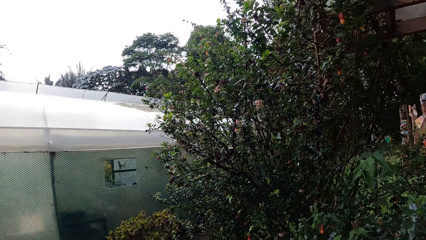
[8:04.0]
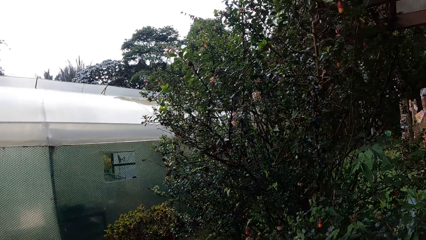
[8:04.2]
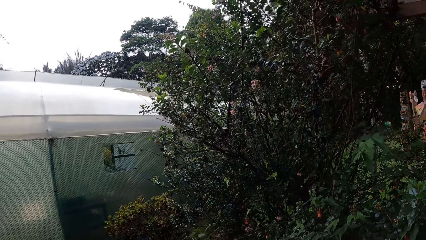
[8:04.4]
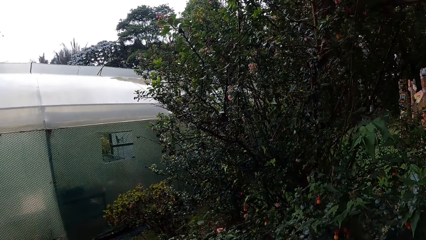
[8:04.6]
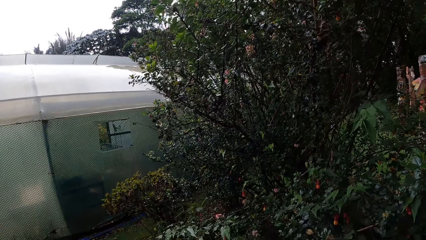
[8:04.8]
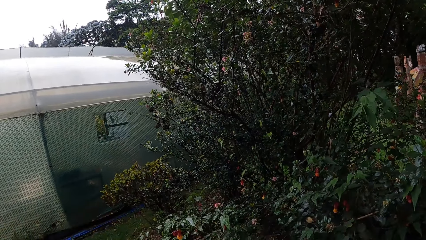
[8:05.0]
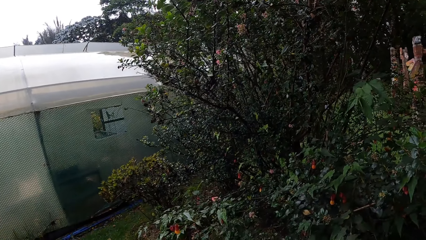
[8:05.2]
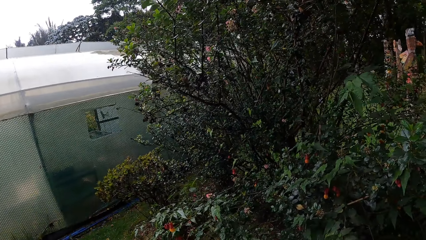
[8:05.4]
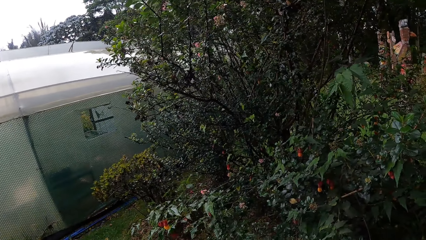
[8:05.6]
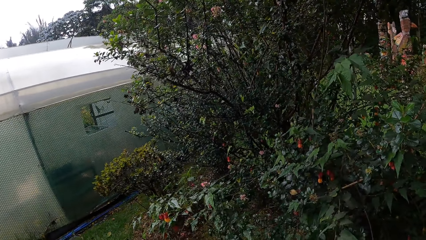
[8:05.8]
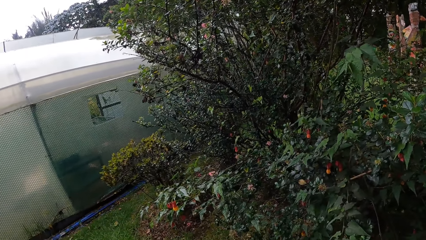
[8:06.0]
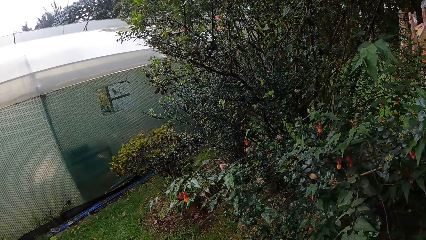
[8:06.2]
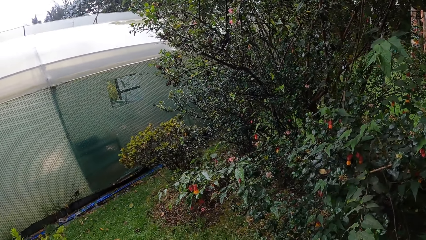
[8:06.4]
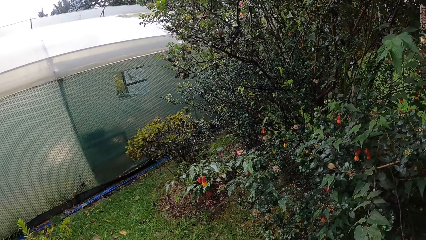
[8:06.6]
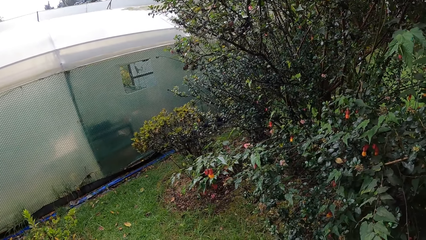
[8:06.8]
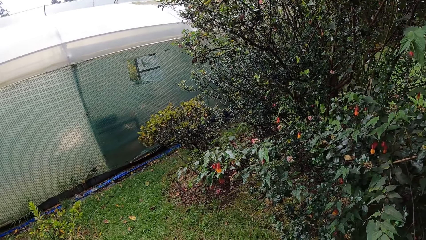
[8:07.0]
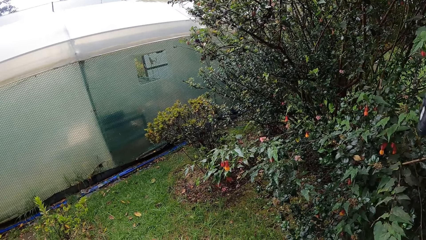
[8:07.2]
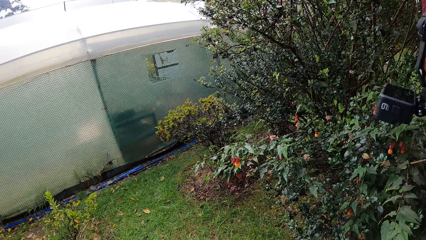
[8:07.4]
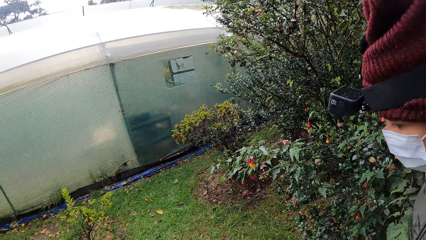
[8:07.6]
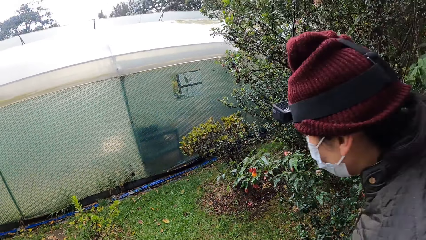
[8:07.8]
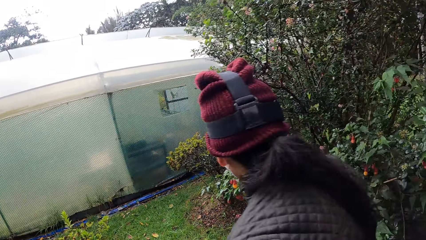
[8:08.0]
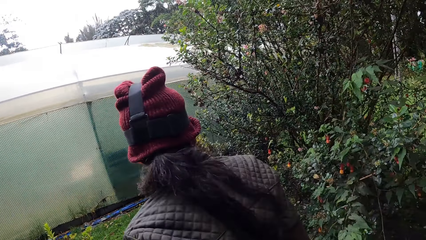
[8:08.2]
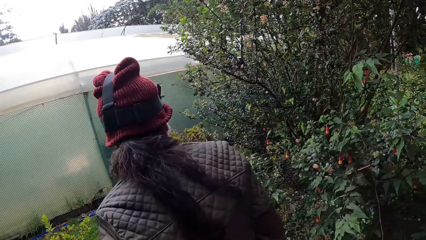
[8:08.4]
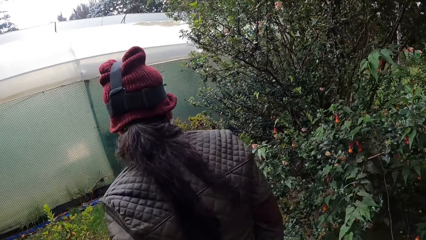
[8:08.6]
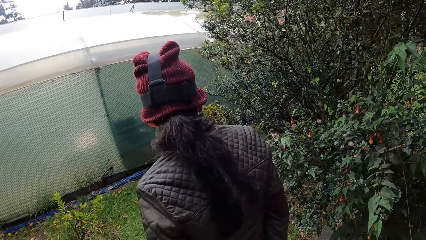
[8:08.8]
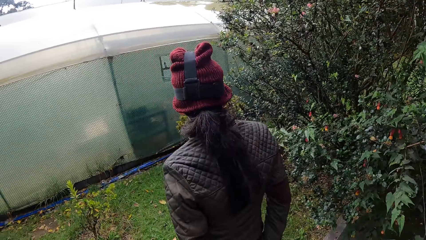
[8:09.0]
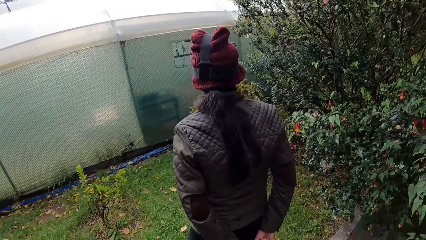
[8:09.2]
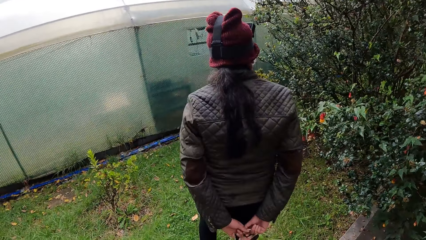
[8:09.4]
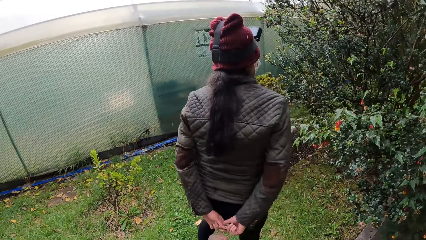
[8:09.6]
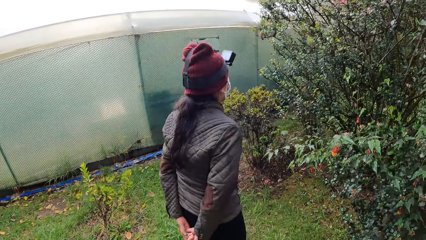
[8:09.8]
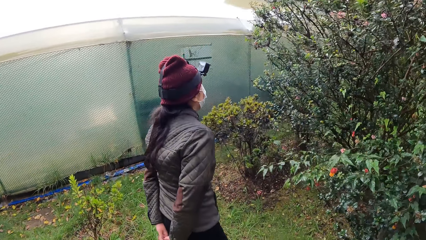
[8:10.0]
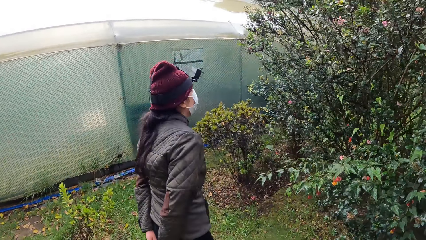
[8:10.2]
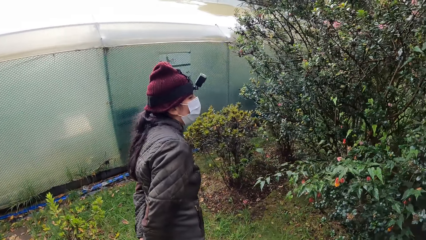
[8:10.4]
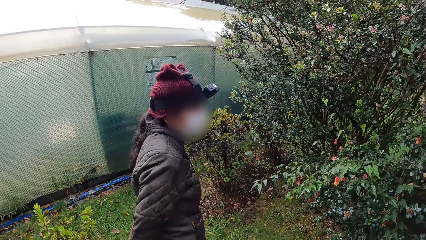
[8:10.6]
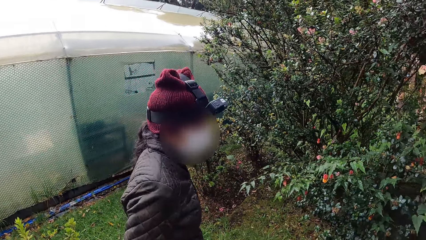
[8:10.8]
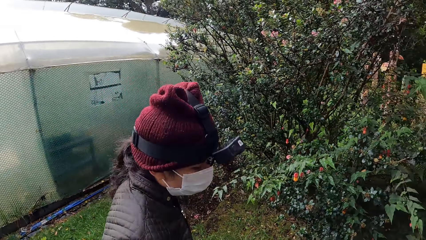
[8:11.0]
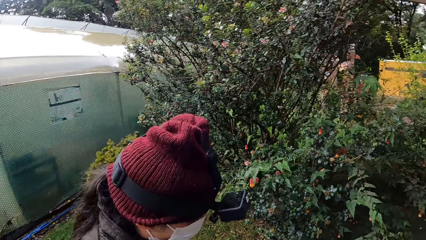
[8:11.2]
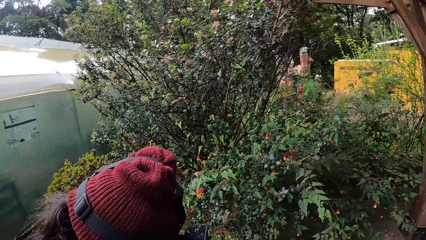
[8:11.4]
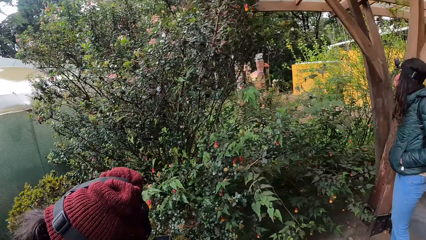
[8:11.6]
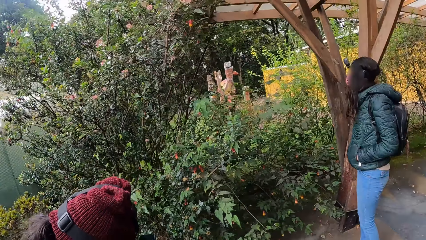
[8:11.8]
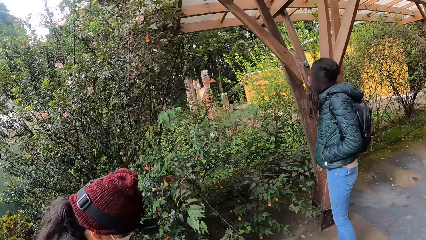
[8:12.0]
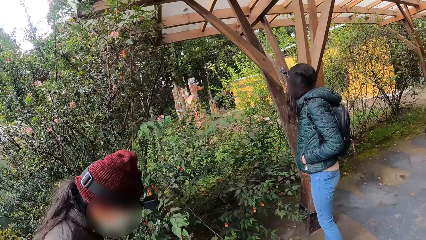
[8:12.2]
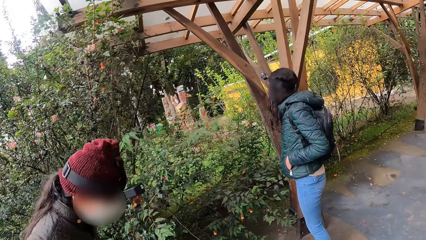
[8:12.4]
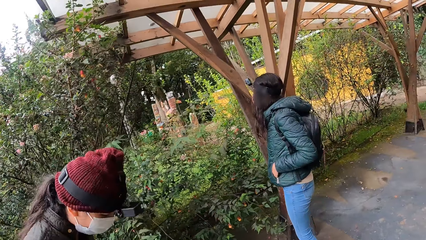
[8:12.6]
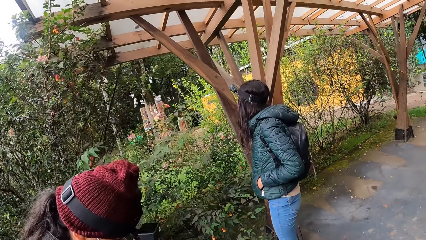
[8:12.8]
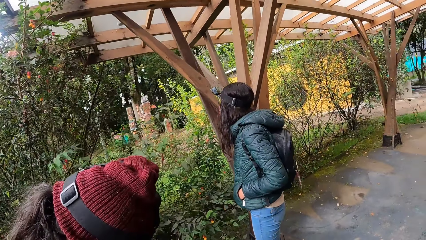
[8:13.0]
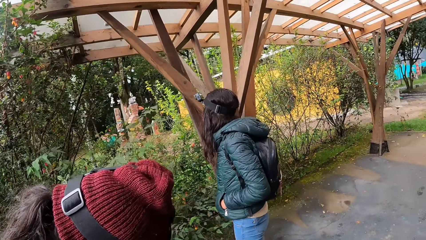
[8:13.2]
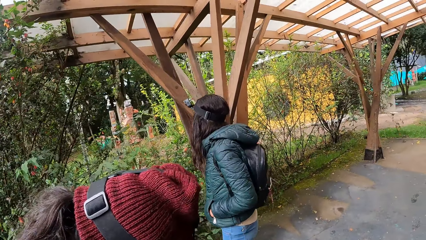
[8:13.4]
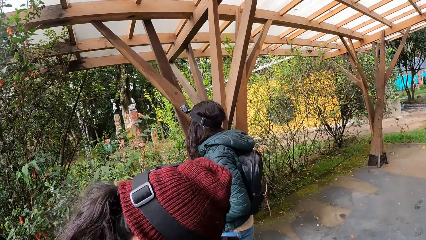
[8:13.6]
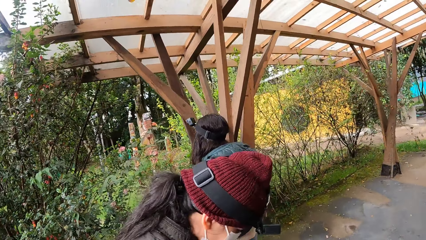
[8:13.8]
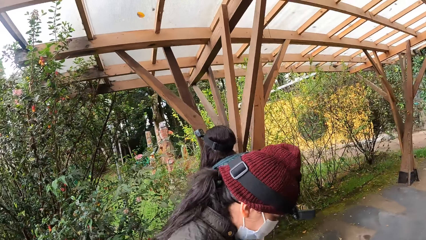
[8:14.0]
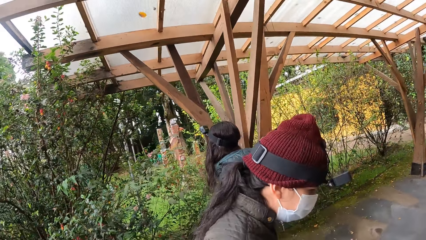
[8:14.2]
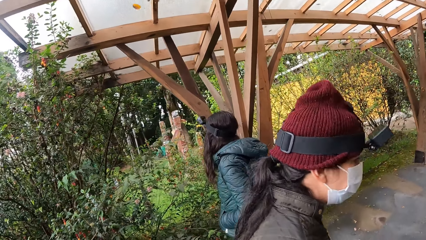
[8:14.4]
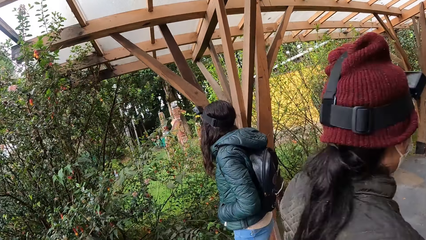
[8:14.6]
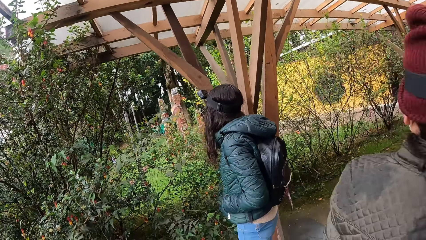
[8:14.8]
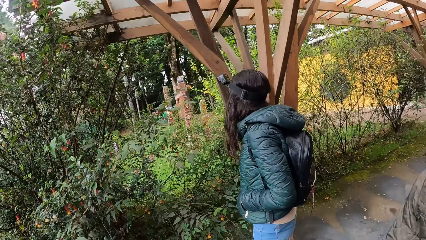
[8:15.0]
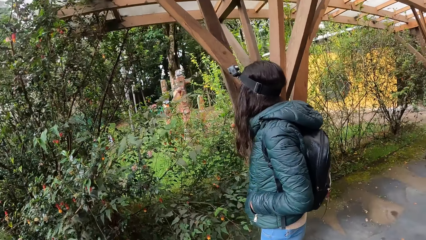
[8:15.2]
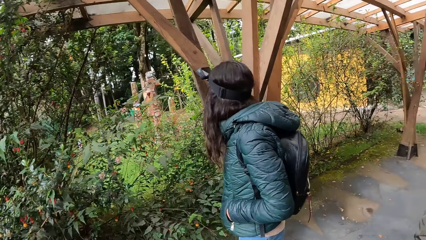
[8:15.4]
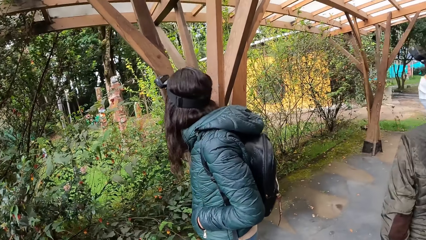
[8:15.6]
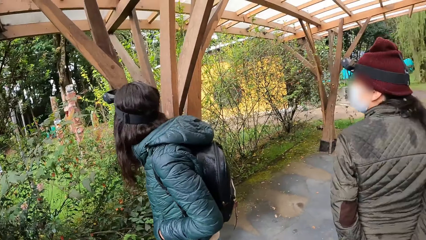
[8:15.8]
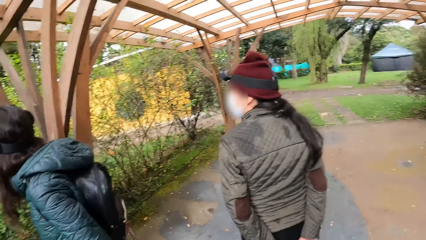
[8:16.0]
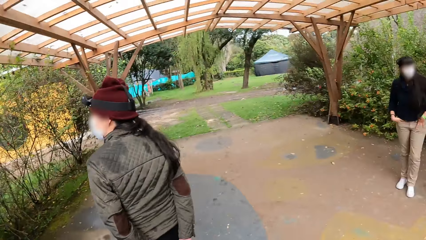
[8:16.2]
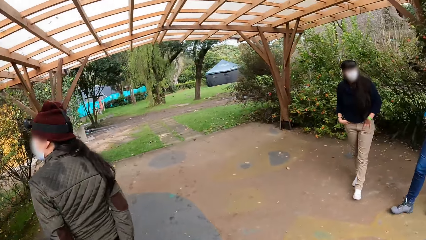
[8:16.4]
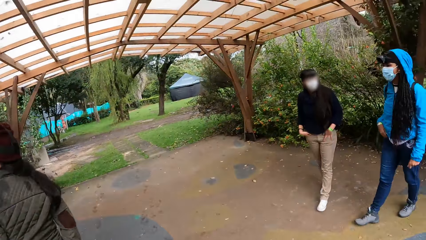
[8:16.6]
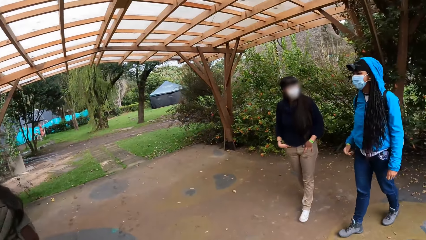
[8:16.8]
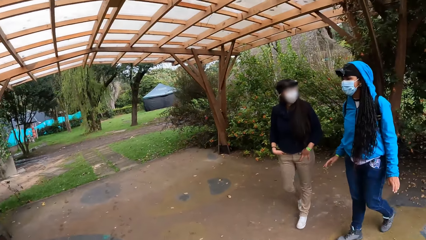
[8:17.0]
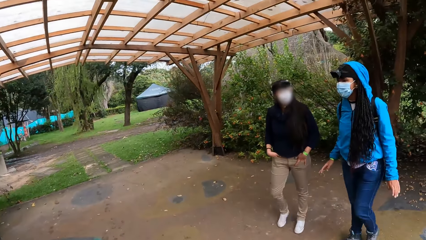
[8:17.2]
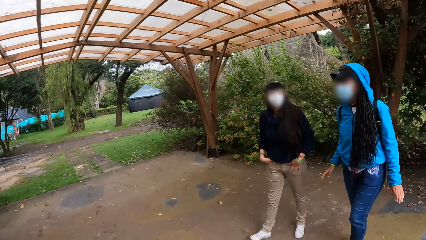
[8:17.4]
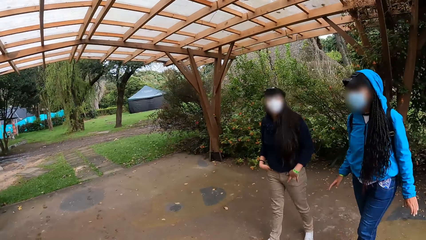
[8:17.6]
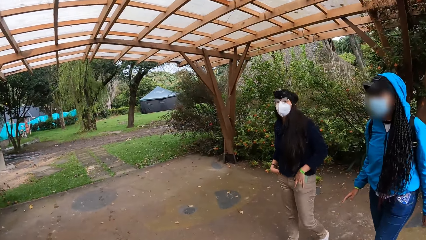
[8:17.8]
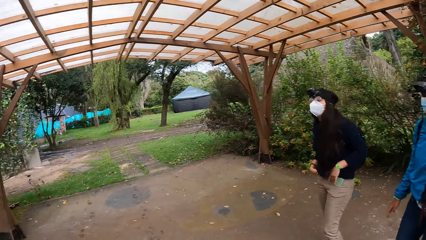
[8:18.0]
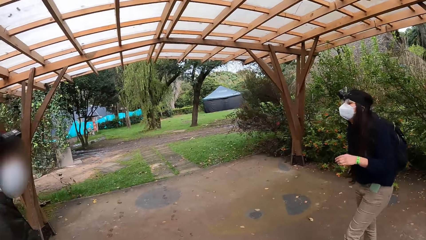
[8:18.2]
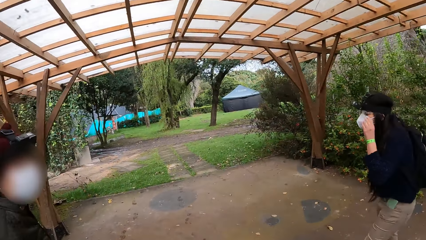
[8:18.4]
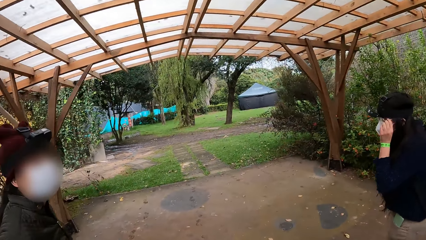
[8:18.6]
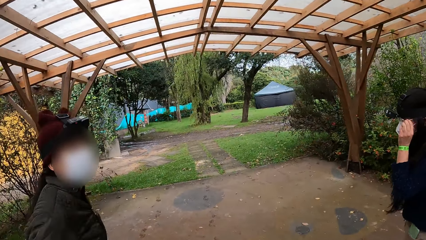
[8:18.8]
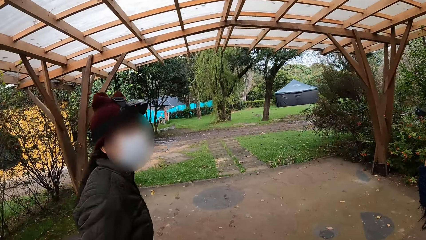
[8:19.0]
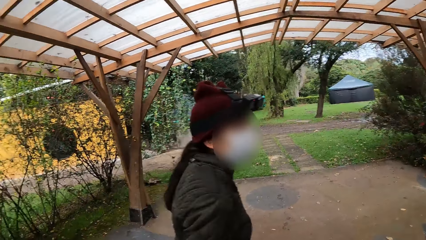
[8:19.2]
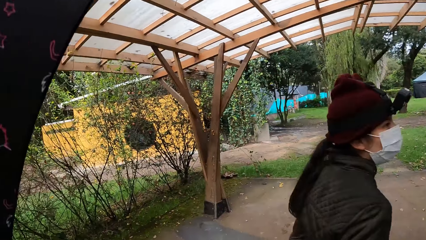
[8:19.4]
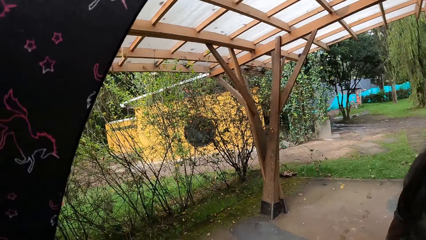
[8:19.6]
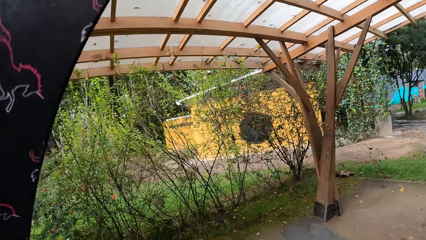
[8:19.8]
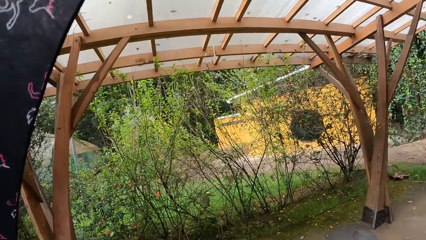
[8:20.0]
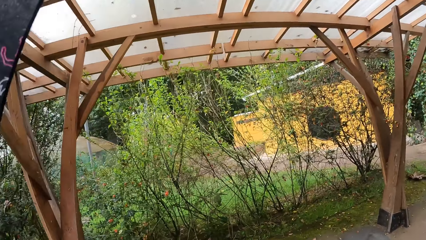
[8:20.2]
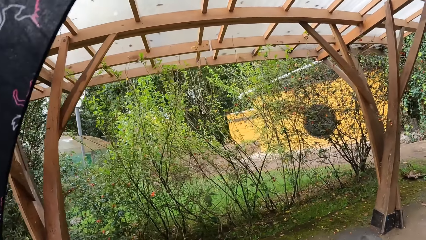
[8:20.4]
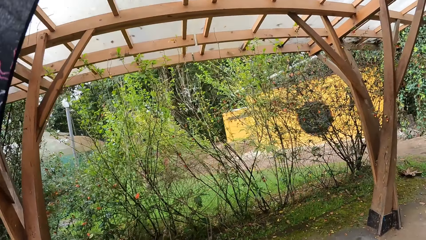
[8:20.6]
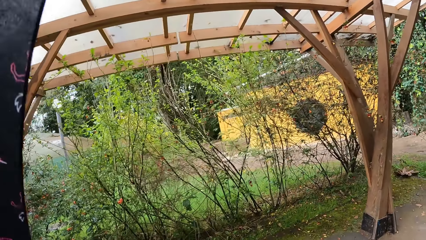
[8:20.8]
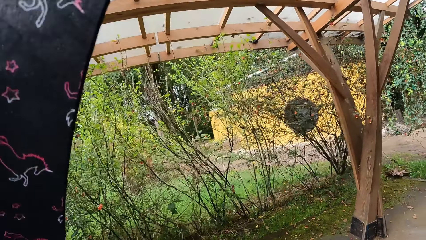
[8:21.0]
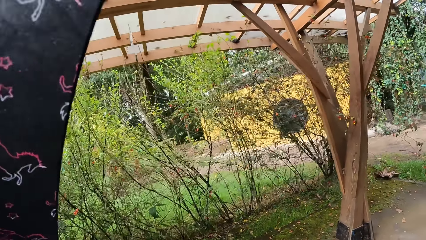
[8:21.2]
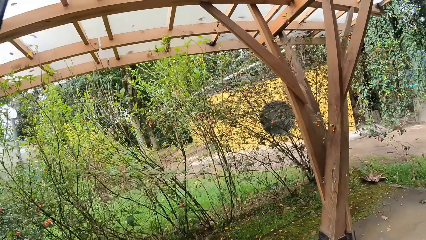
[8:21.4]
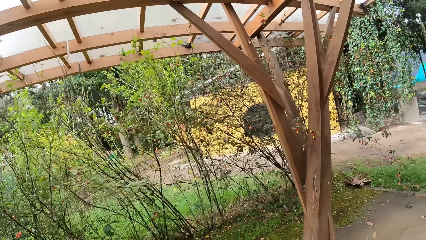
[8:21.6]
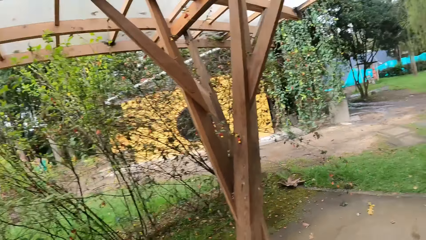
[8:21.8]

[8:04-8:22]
The camera wearer looks at the flowers. A woman adjusts glasses with her left hand.
